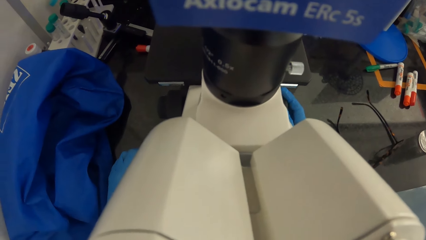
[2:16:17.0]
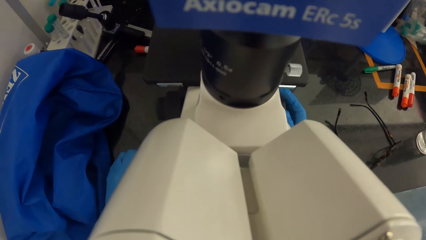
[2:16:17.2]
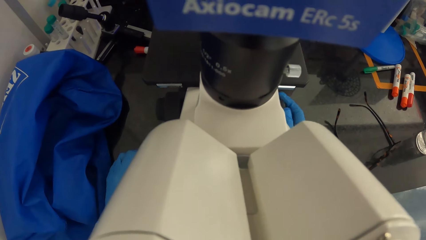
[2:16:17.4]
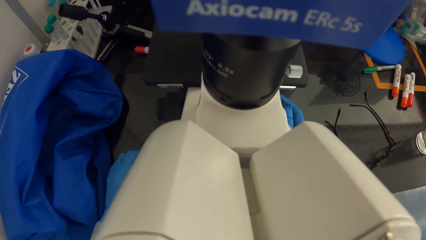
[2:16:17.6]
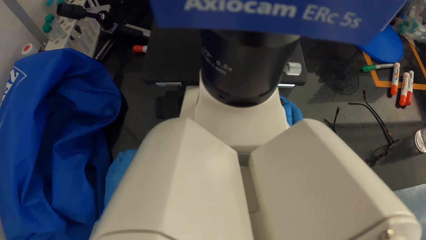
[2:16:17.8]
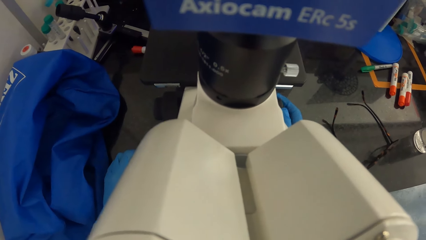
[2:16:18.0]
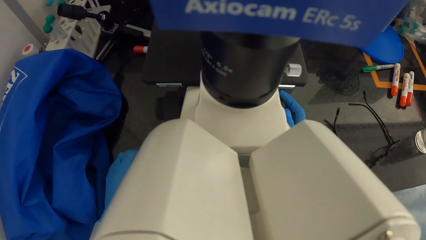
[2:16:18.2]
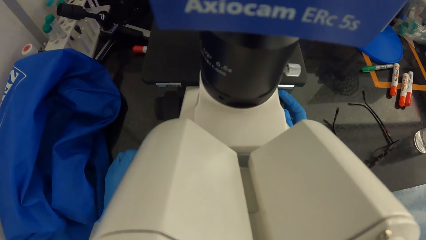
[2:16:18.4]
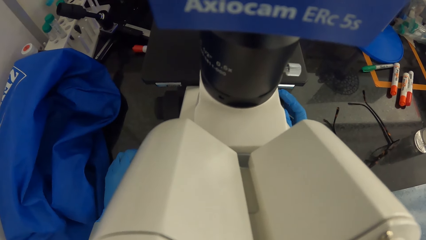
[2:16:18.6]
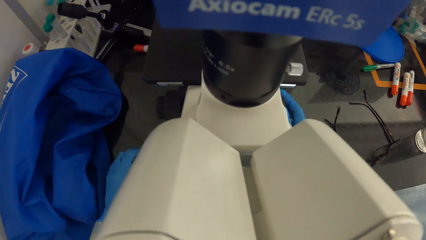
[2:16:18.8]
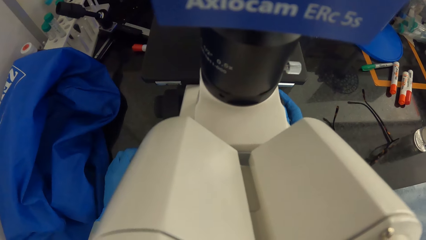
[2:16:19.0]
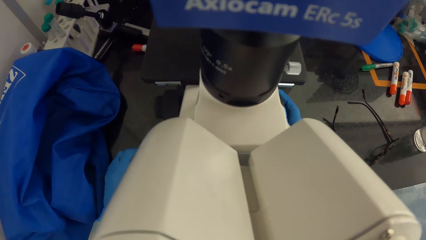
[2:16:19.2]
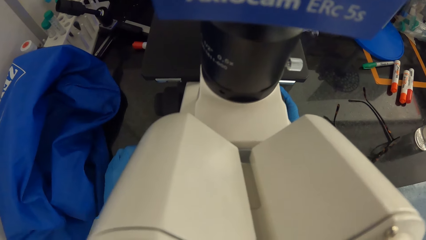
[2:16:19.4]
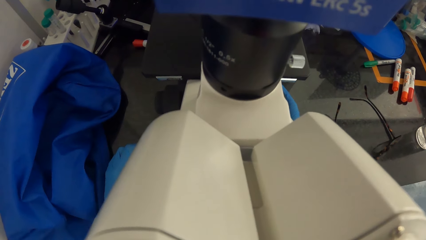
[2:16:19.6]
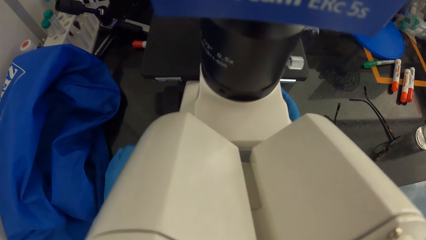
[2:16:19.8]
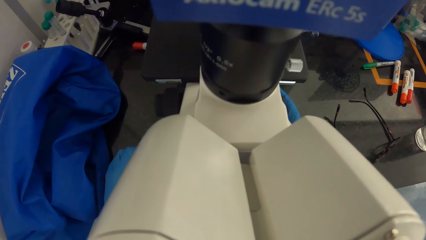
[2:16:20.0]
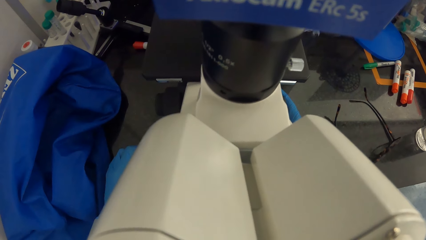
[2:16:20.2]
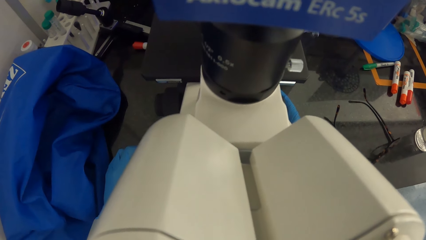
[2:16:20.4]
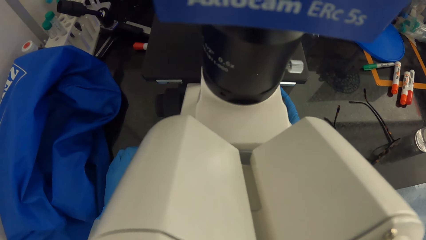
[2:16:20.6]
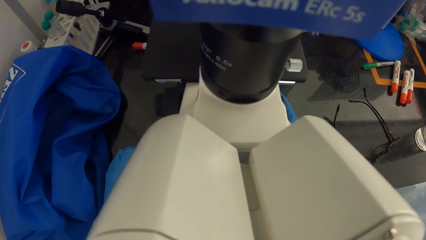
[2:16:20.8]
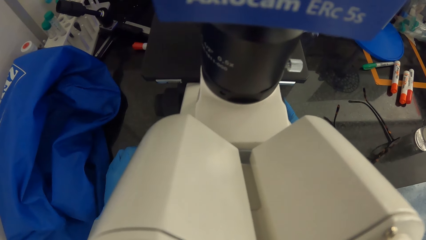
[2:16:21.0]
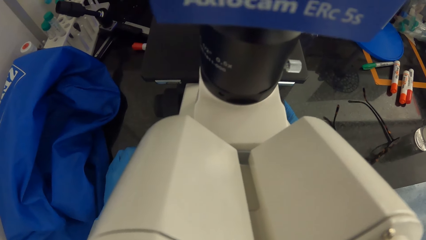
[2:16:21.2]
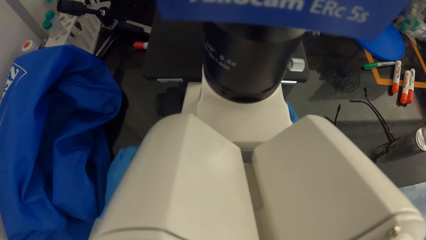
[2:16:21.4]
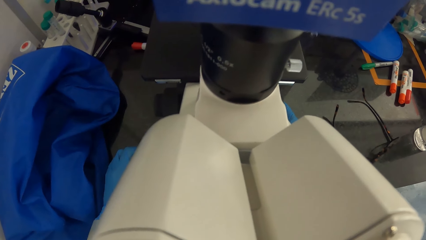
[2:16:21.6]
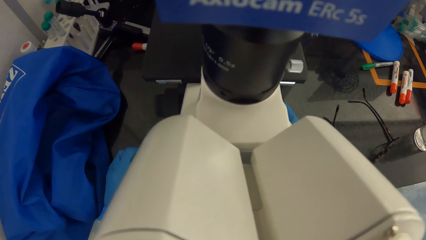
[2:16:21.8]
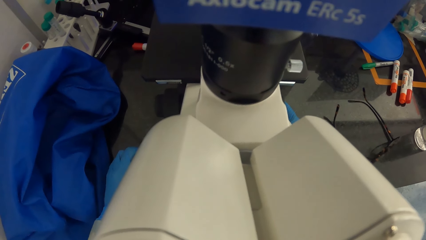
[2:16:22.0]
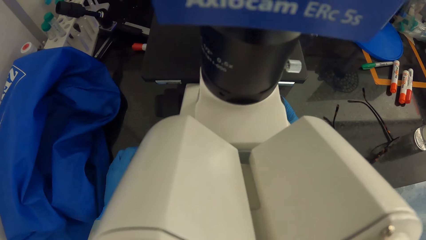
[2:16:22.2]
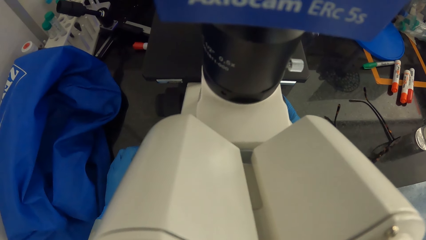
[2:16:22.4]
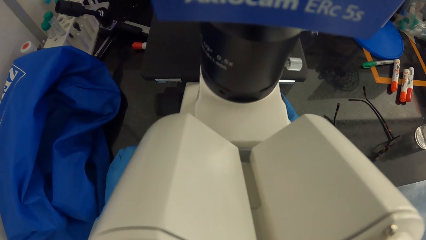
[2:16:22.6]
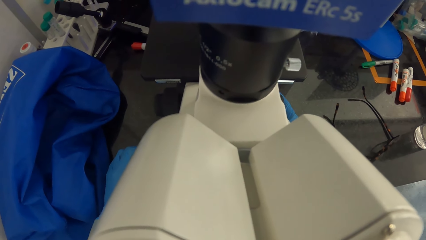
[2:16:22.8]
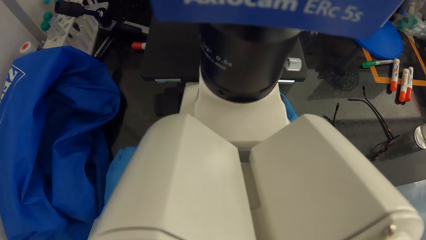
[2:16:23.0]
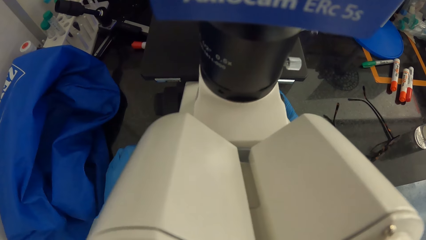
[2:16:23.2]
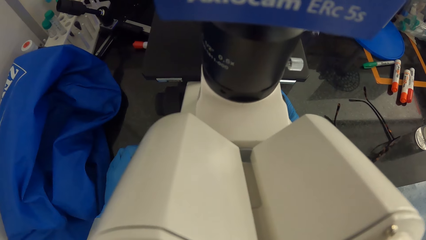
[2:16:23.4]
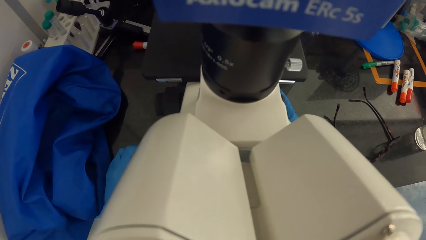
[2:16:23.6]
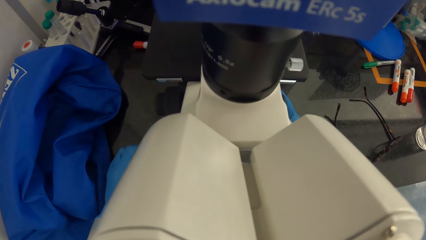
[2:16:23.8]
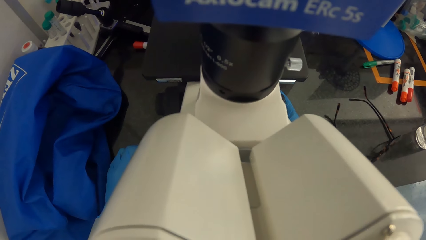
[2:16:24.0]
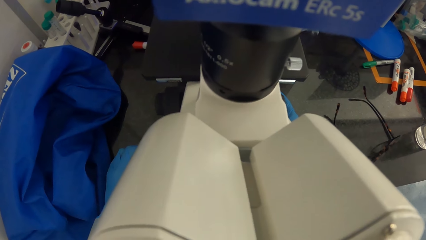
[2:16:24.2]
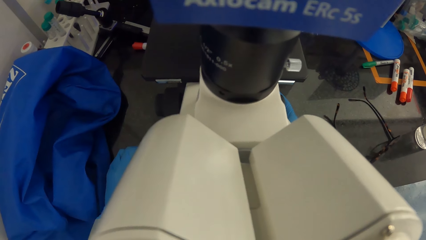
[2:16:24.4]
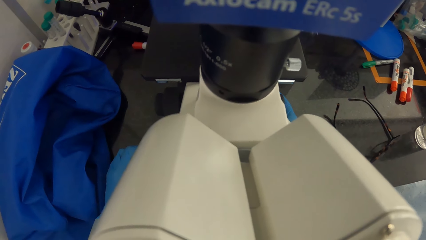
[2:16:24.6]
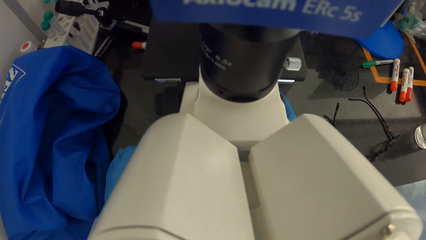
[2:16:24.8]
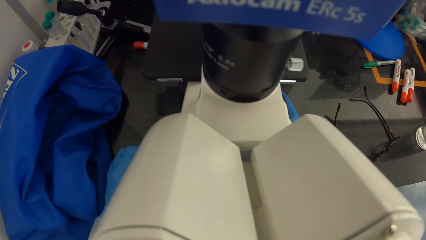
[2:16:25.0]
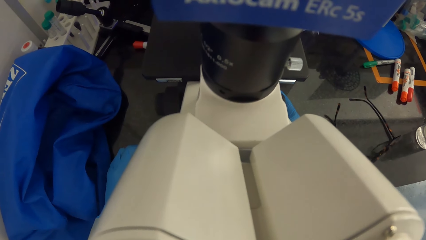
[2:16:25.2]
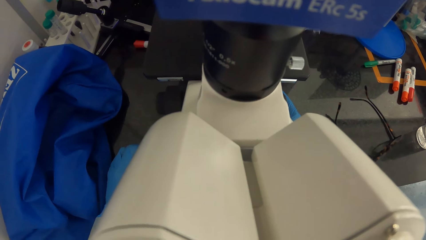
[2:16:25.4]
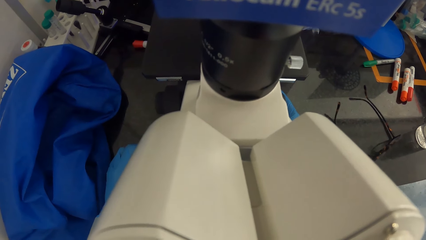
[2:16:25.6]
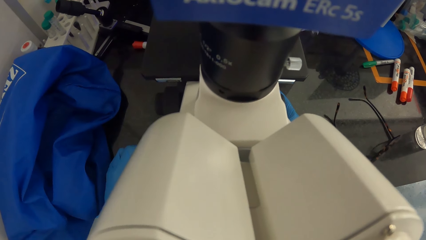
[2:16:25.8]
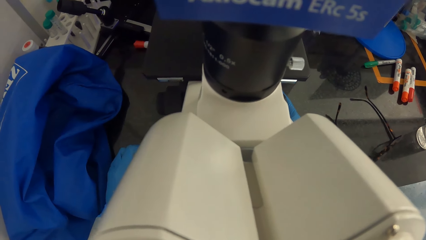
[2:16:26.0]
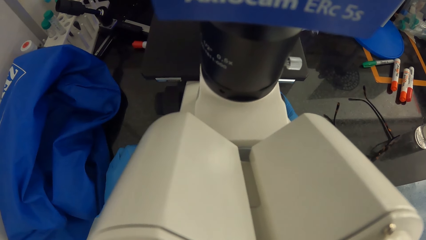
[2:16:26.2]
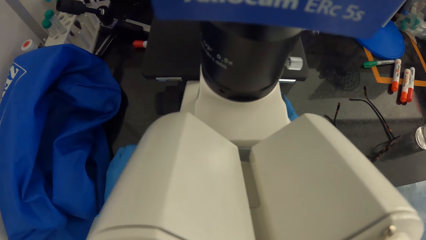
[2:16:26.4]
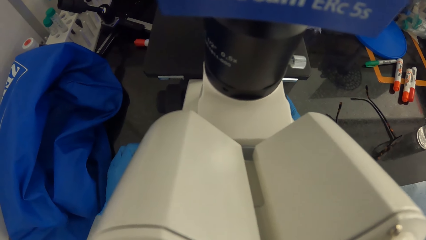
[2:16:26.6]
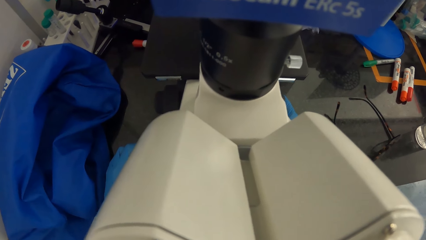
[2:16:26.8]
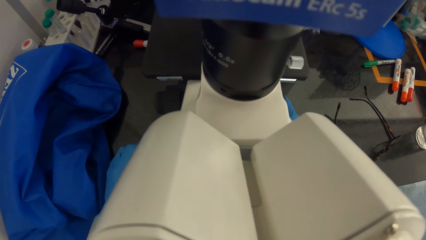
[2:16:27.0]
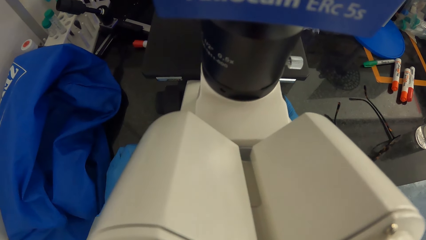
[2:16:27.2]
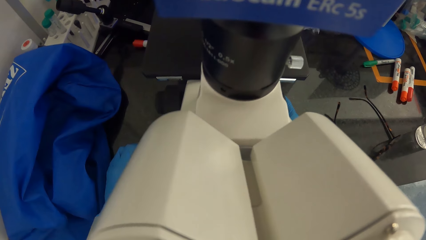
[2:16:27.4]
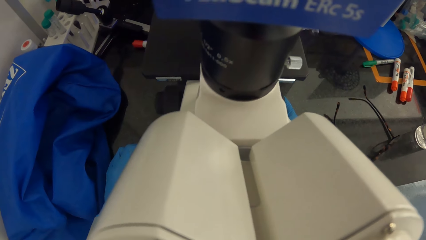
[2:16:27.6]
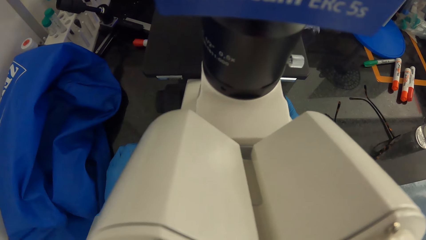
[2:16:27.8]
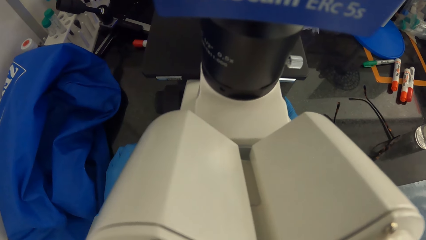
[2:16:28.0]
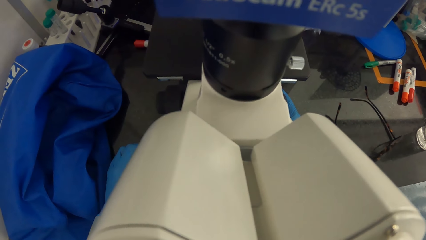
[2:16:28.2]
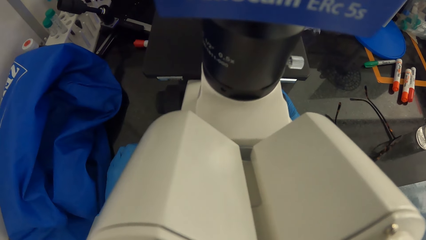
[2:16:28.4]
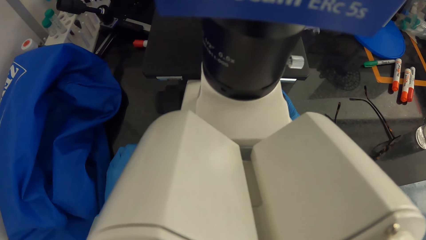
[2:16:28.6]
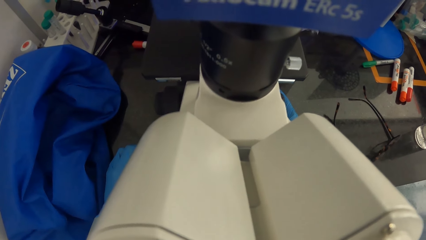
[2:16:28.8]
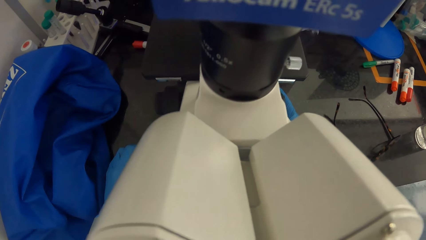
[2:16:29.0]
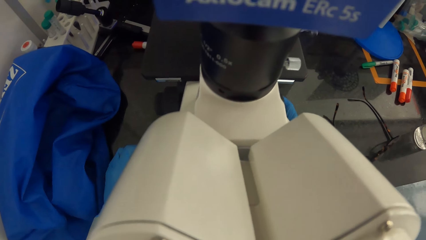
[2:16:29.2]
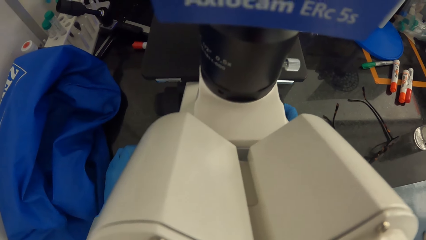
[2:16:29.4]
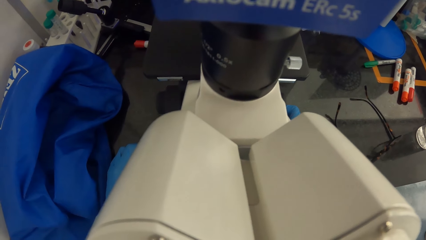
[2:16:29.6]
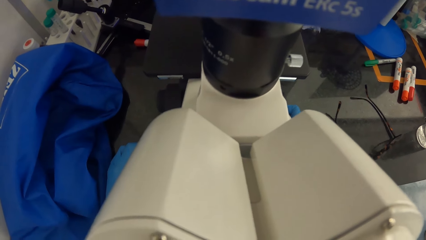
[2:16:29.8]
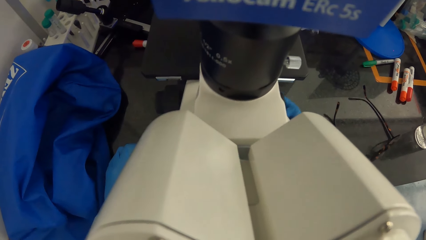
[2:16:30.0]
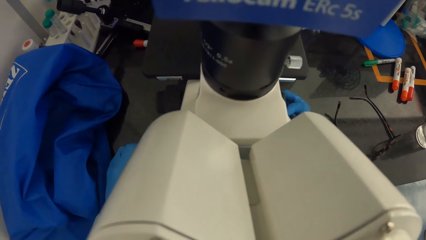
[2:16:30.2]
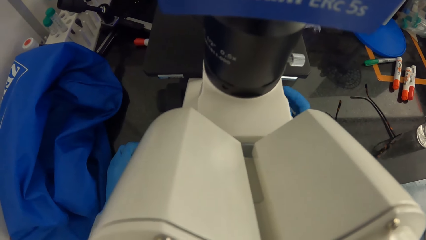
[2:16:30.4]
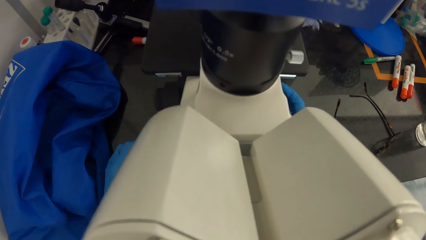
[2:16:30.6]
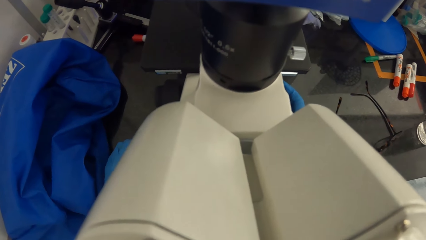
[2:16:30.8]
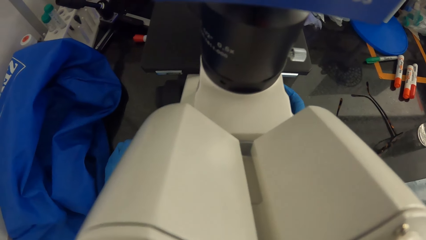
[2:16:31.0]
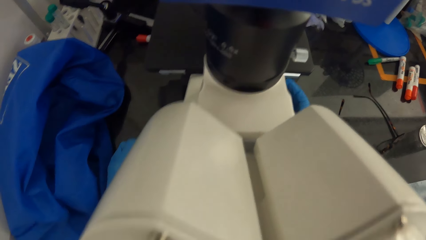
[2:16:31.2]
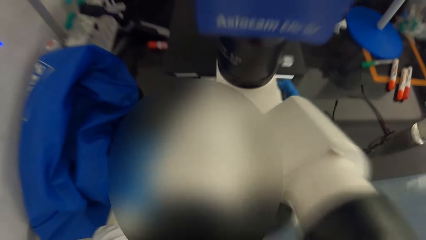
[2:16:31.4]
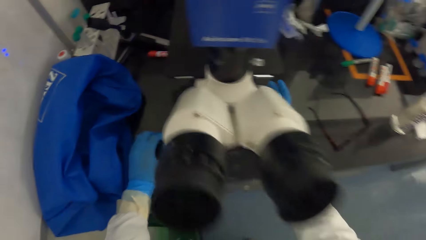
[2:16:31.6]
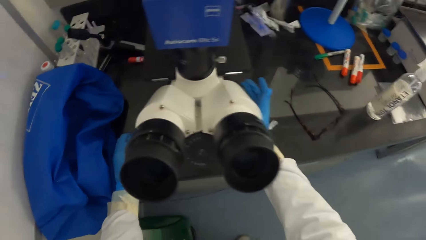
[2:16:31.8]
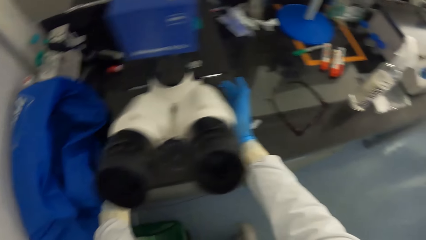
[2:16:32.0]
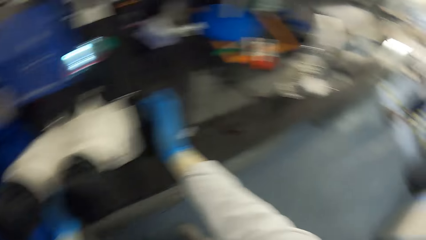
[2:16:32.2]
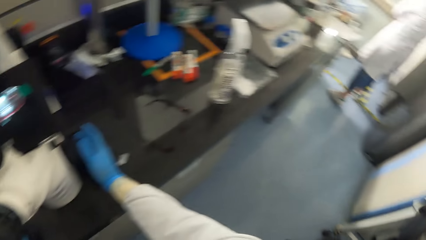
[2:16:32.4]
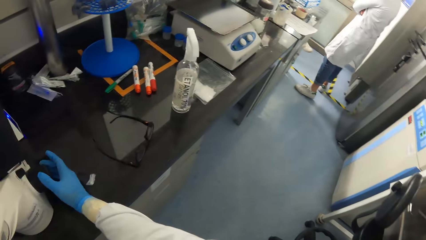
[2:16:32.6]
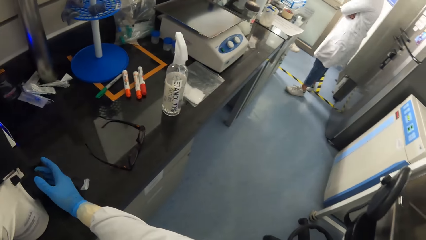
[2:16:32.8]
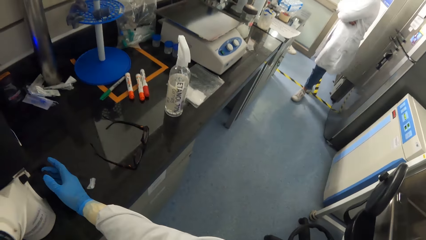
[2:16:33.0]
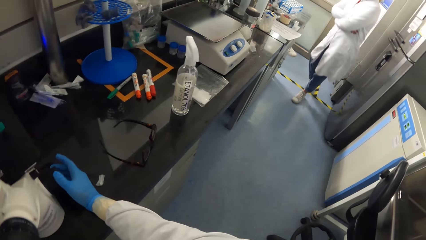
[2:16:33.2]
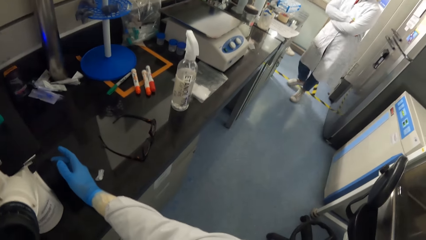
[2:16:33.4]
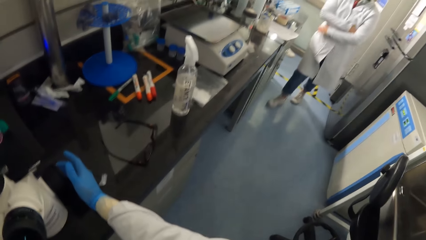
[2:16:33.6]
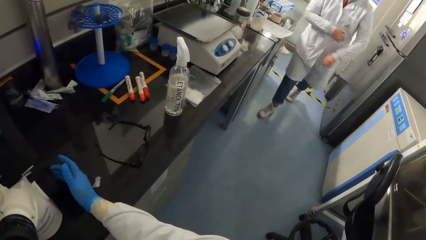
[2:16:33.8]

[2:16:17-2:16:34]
The camera wearer looks around the laboratory. They interact with the woman and stare at the woman.
